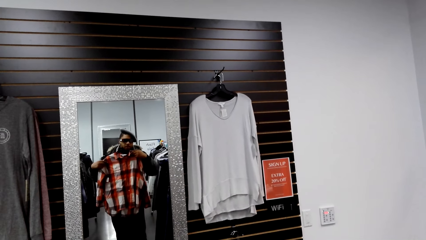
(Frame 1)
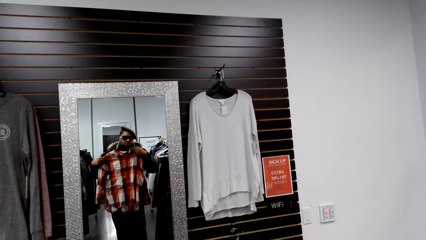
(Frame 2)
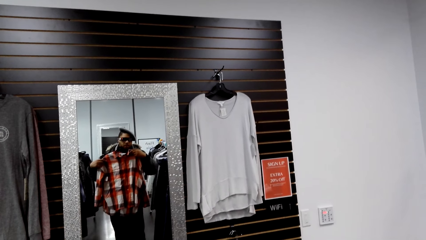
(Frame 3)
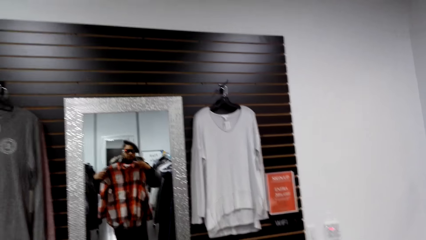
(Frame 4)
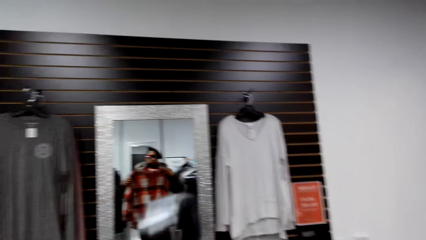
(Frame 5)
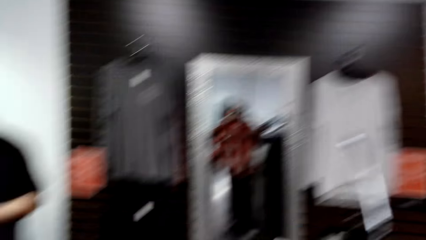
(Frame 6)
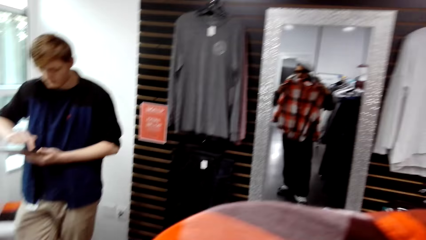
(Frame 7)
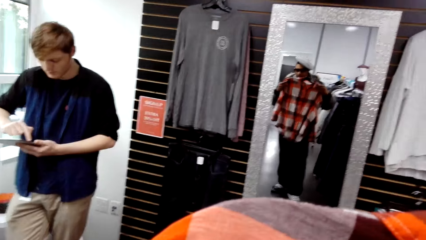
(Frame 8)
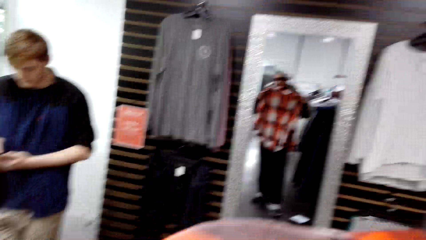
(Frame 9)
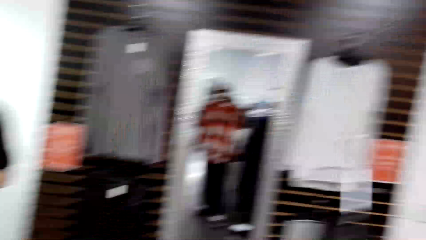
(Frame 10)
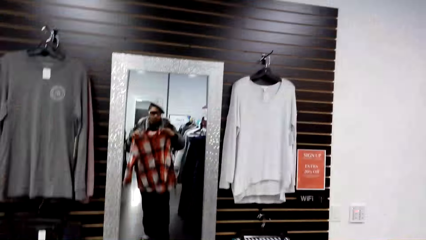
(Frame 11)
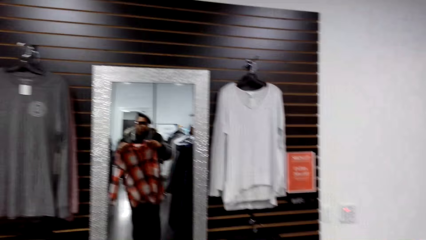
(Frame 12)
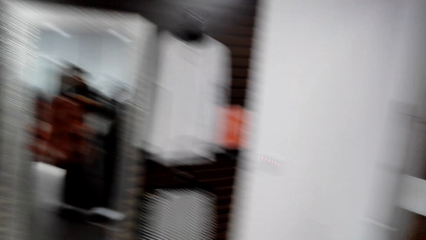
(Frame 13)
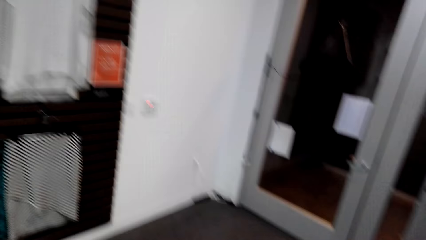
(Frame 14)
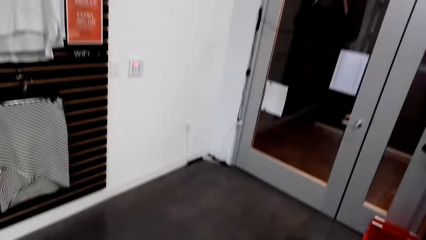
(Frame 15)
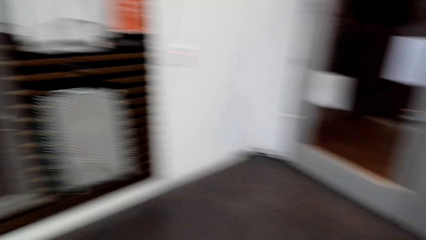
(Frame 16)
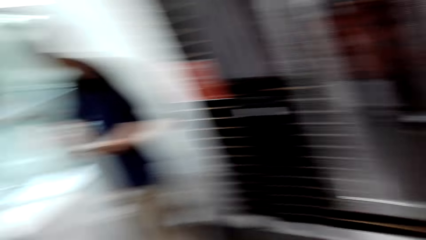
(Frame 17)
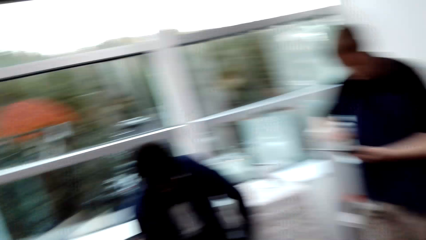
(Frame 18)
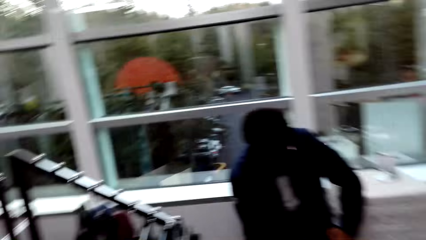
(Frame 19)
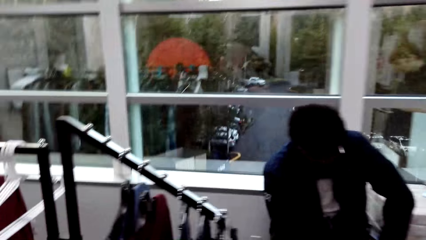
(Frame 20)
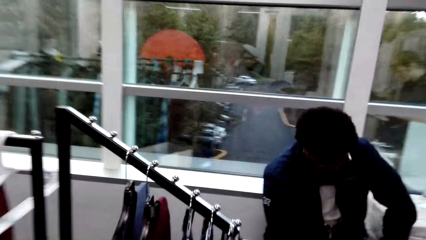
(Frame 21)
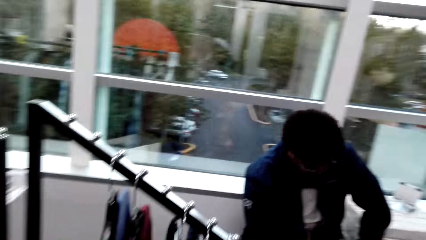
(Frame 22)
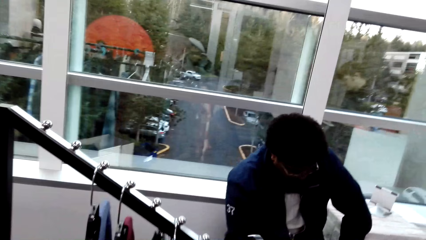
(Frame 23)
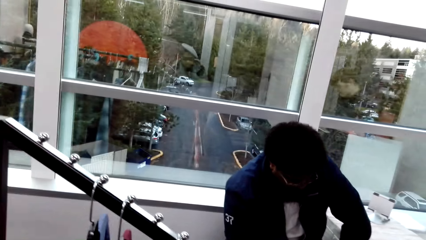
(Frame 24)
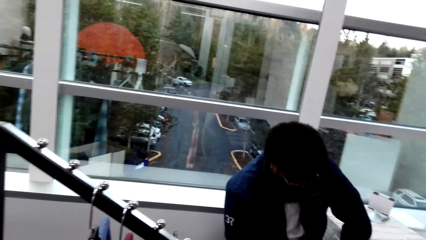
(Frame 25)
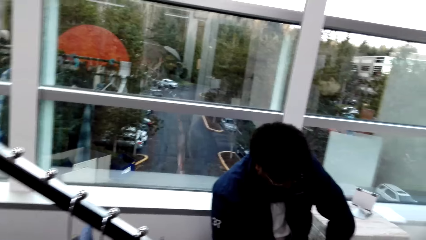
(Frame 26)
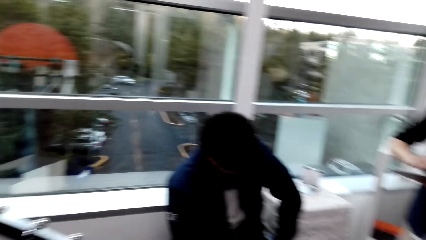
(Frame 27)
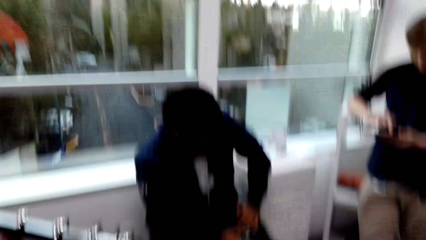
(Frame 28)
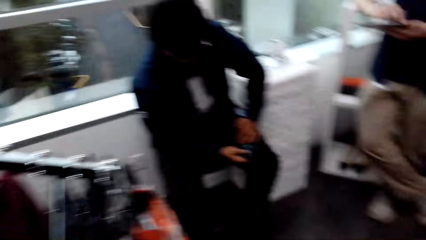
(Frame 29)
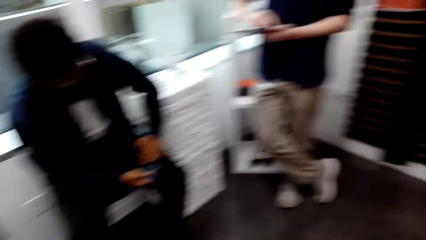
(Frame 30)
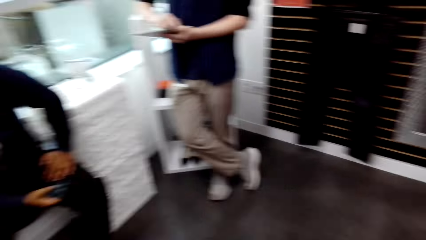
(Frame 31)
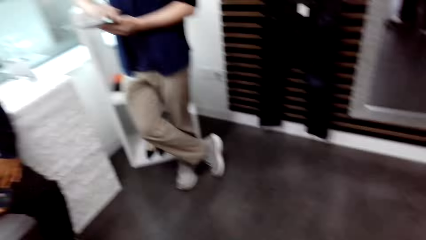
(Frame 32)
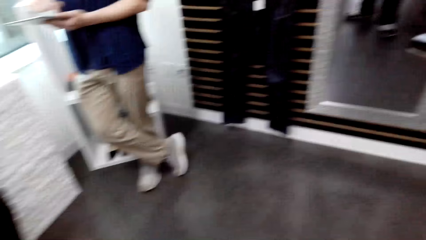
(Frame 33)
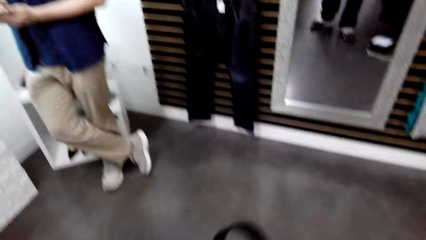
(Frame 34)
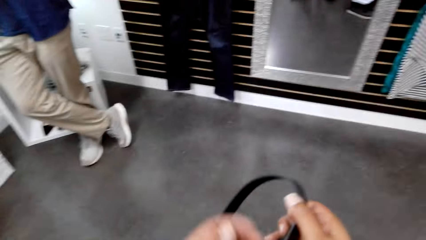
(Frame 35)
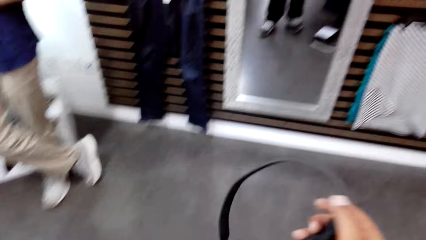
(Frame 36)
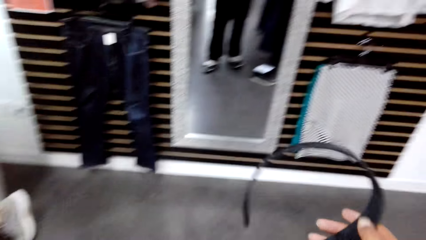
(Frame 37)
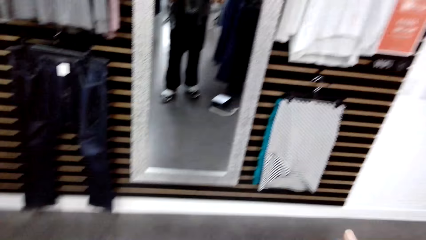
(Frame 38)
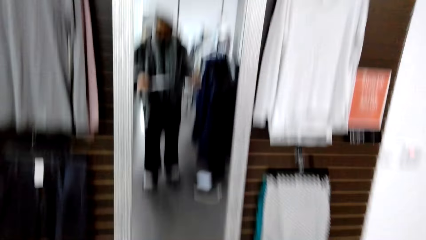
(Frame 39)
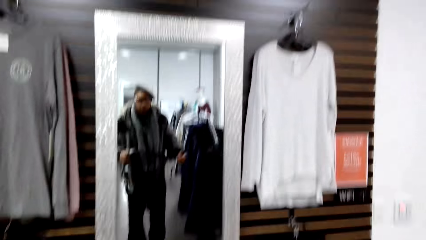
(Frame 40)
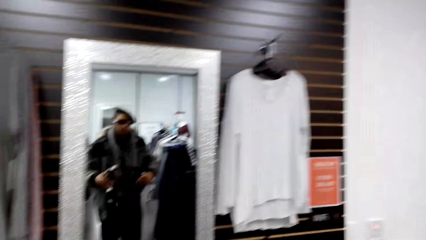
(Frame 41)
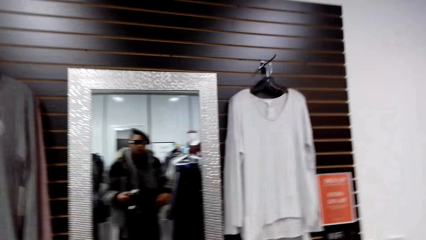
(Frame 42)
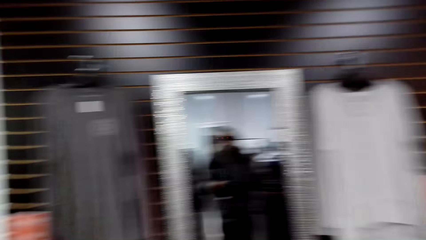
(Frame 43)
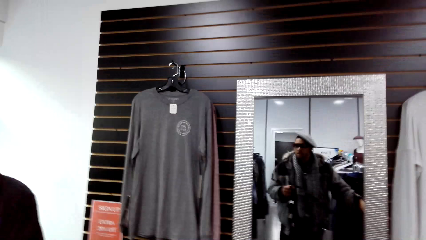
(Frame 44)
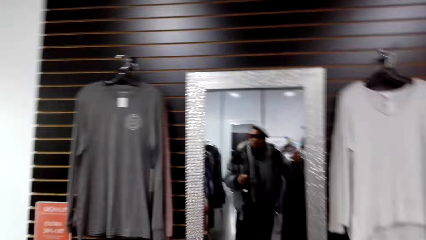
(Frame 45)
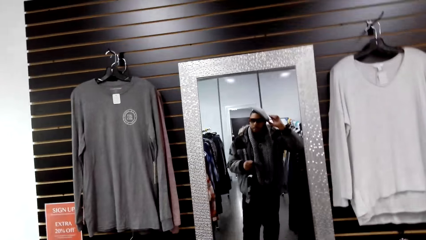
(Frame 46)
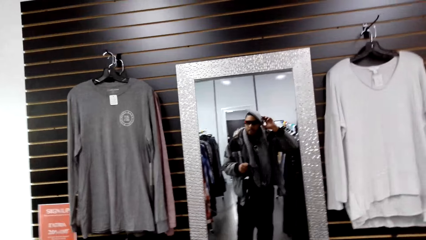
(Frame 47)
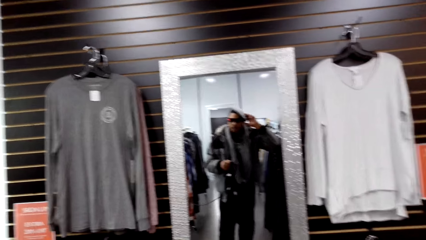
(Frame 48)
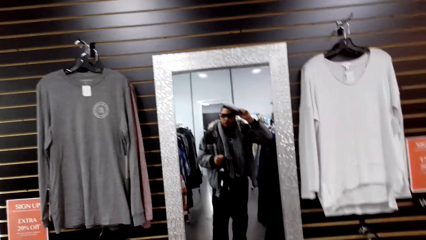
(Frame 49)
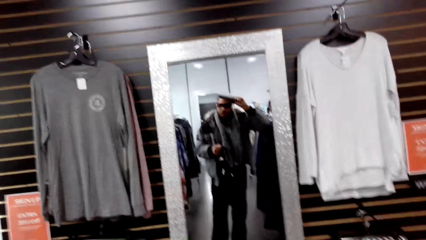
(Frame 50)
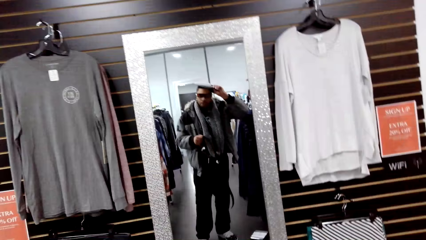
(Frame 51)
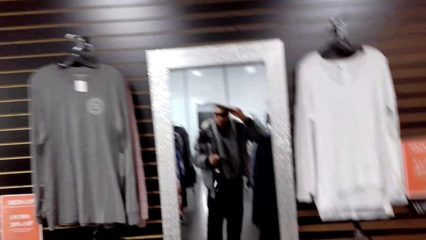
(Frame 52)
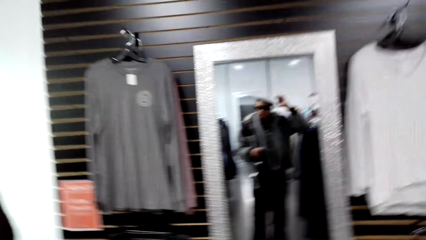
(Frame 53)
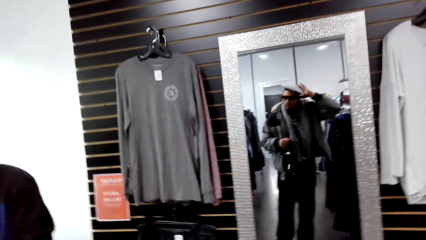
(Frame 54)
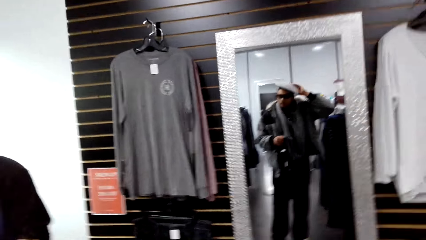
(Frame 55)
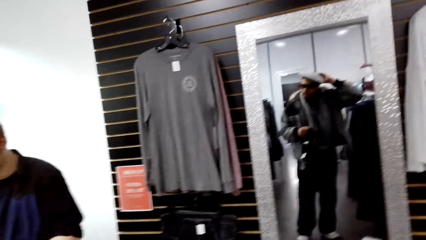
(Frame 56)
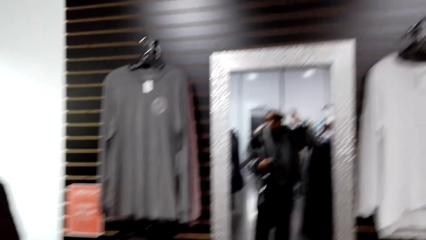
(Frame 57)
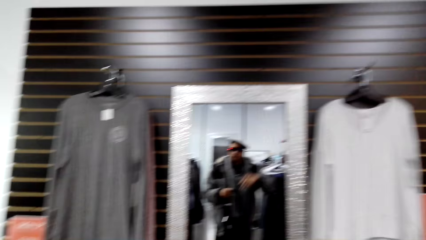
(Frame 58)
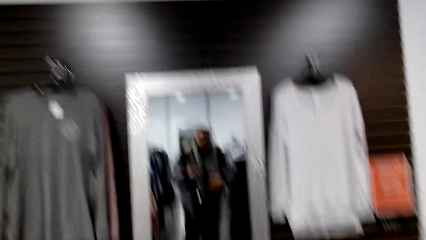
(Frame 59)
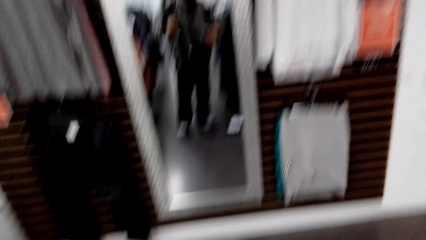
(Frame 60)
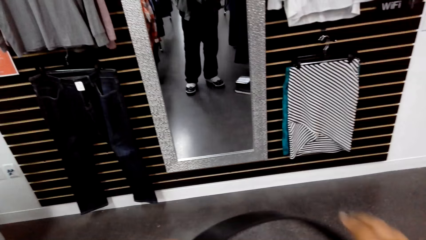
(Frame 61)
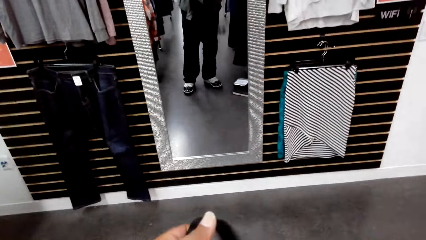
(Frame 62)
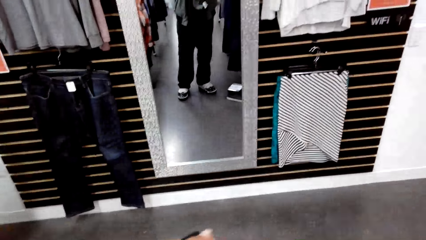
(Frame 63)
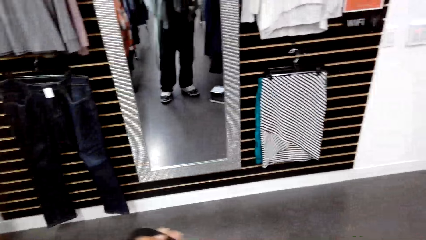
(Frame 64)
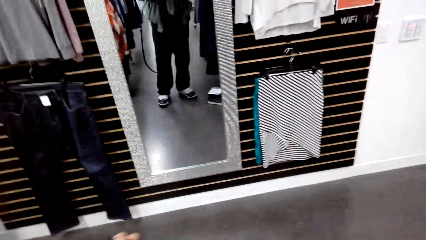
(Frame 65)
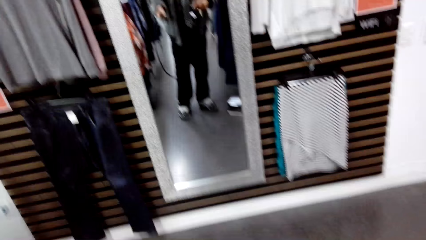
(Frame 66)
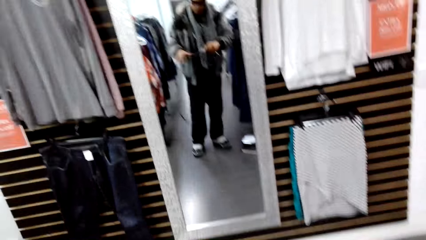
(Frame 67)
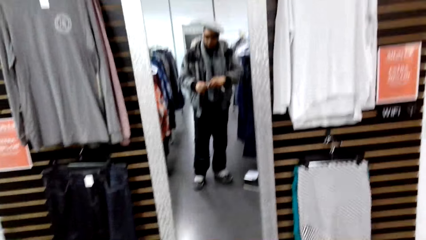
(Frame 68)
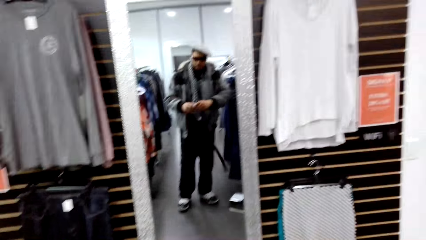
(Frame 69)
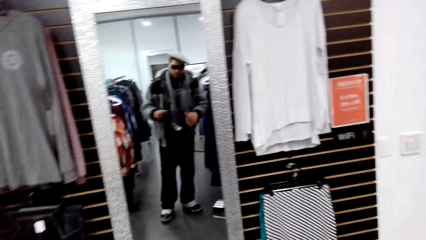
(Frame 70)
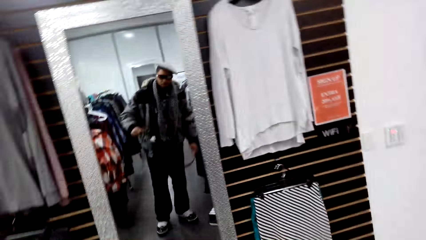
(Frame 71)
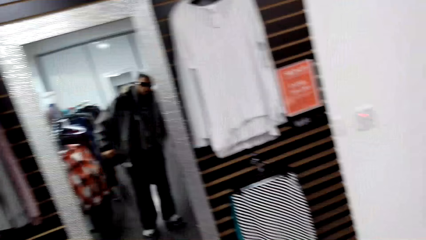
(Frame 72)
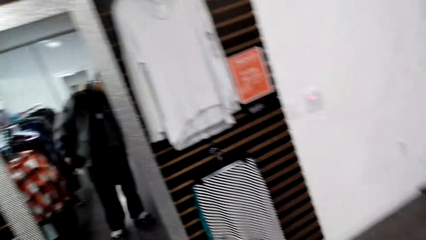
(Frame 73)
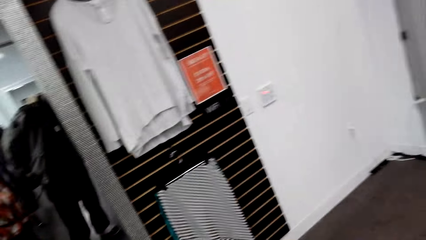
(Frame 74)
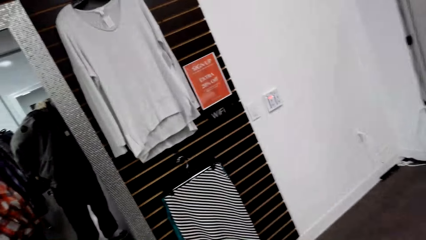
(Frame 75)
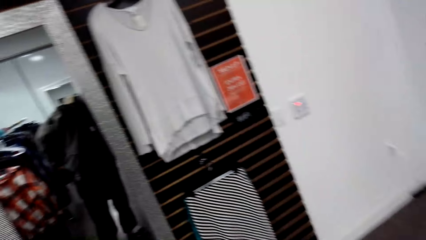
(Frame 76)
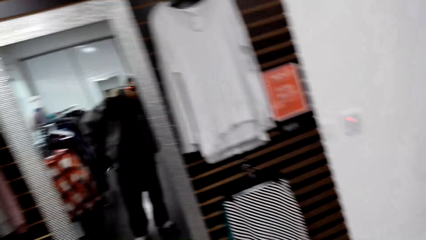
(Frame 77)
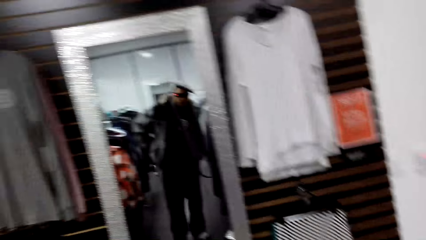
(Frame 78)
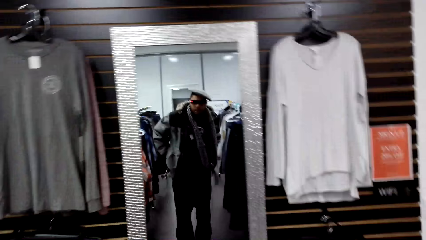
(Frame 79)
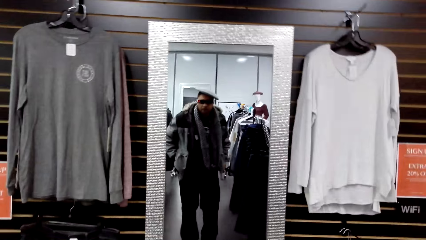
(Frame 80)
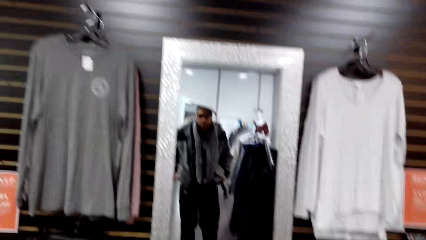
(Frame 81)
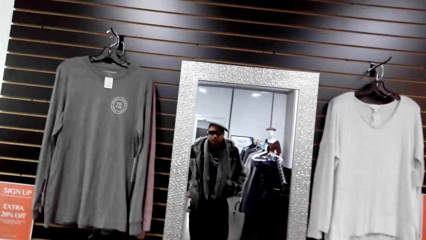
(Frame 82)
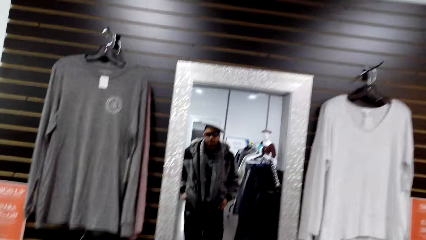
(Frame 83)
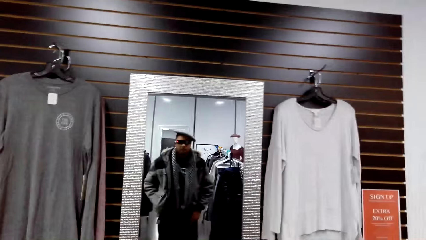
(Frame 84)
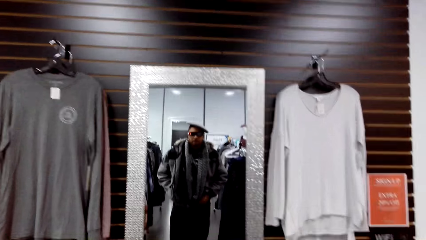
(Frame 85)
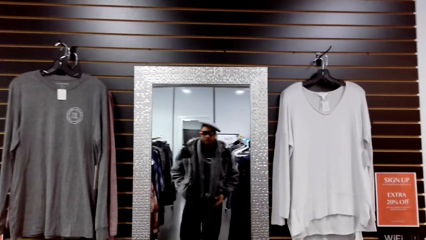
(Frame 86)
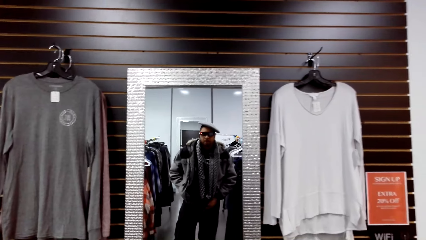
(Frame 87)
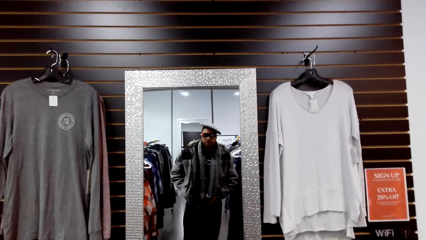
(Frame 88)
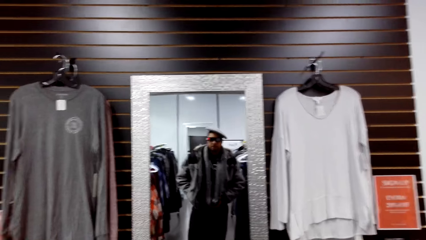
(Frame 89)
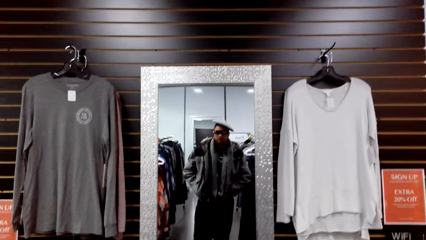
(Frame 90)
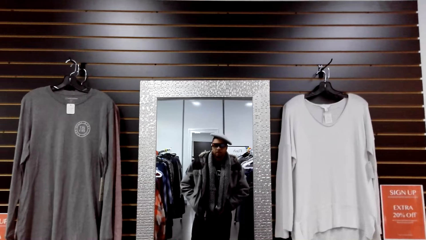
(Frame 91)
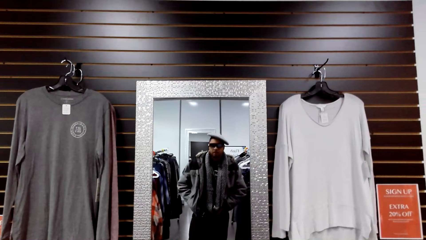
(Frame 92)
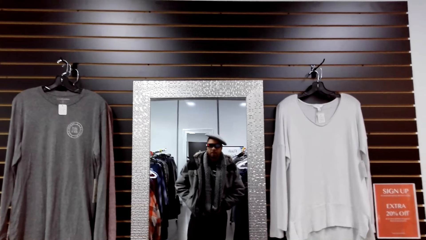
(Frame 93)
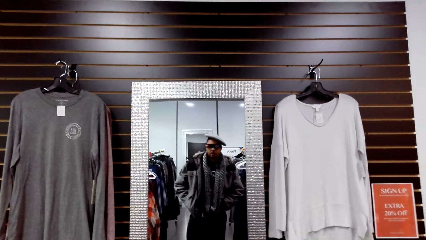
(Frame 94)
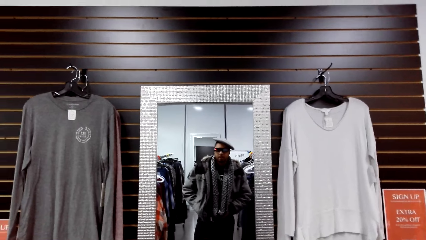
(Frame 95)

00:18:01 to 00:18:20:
The man presses the iPad with his right hand. The man operates a phone. The camera wearer looks around. He moves around. He drops the cloth in his left hand on the stand. He holds a belt with both hands. He looks in the mirror. He wears the belt with his hands.
